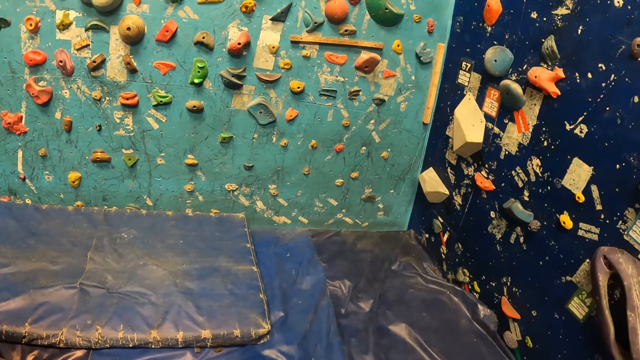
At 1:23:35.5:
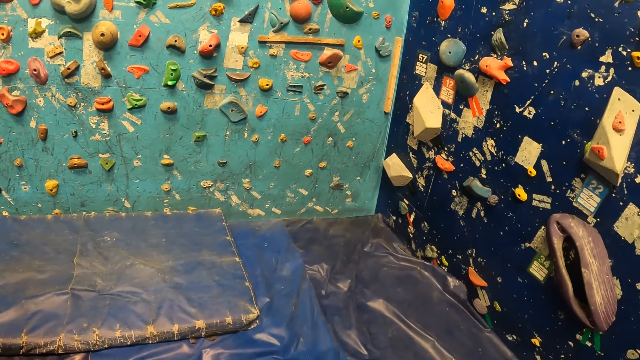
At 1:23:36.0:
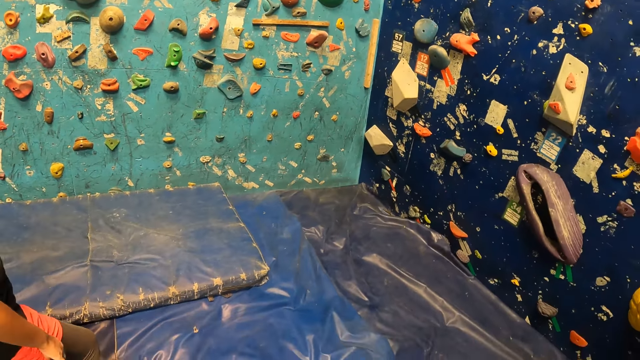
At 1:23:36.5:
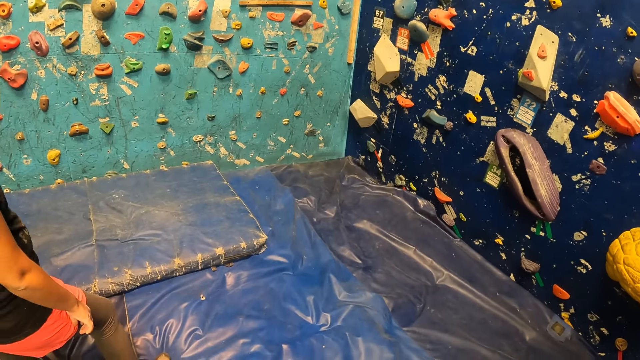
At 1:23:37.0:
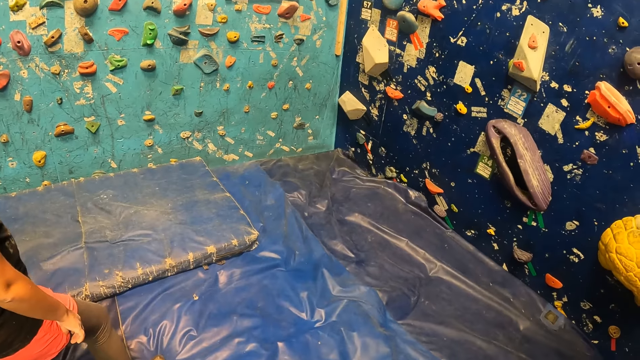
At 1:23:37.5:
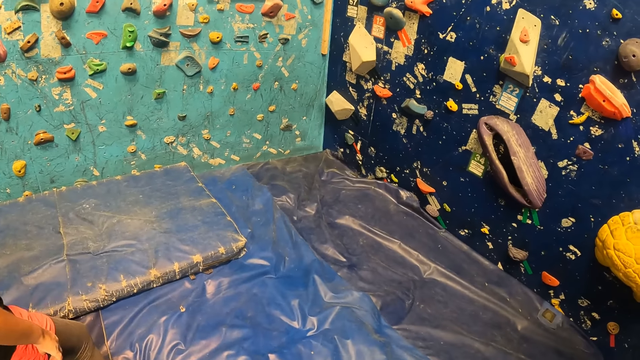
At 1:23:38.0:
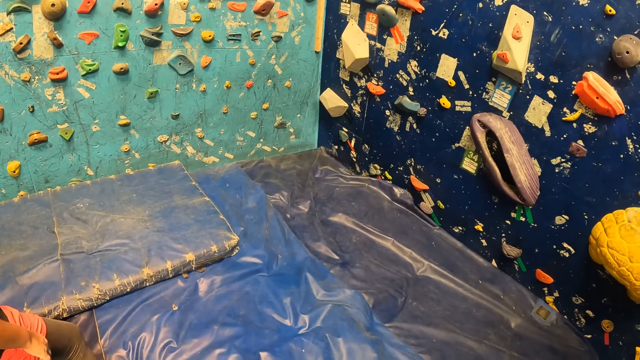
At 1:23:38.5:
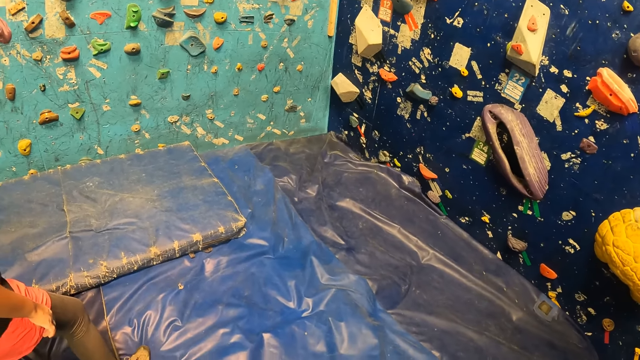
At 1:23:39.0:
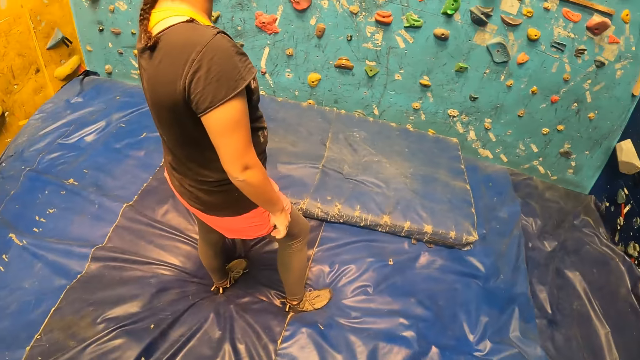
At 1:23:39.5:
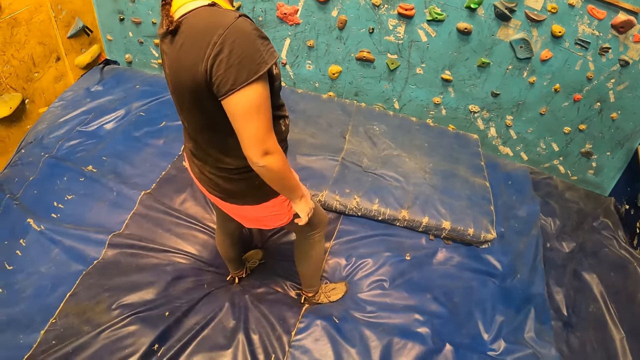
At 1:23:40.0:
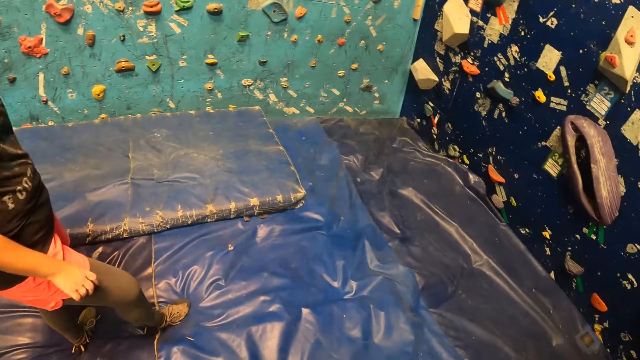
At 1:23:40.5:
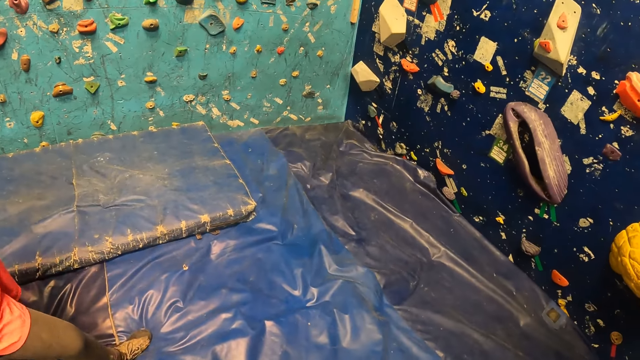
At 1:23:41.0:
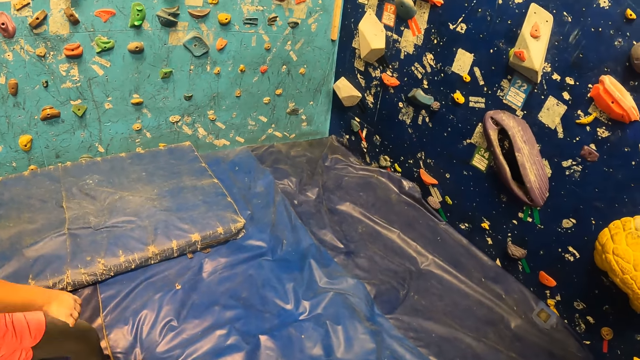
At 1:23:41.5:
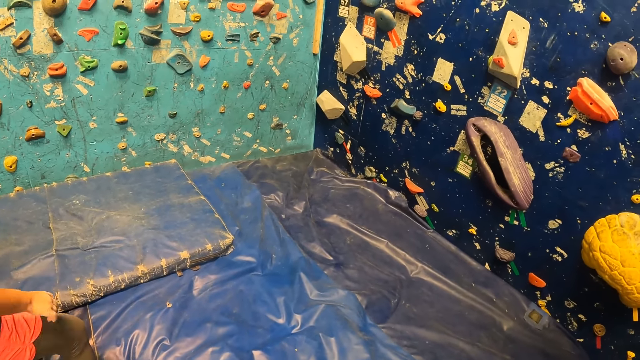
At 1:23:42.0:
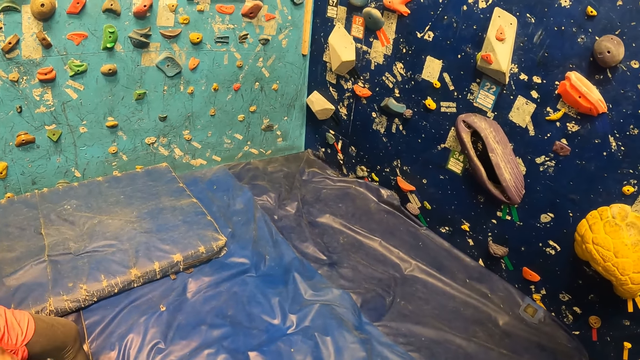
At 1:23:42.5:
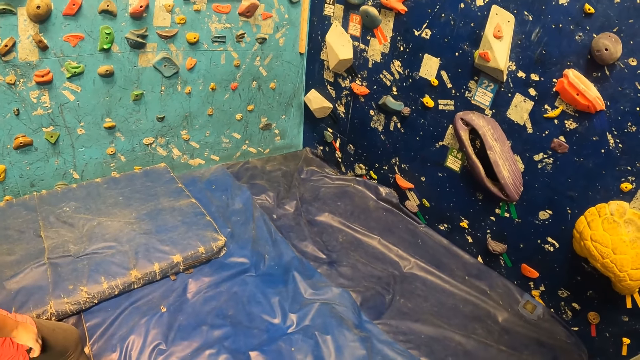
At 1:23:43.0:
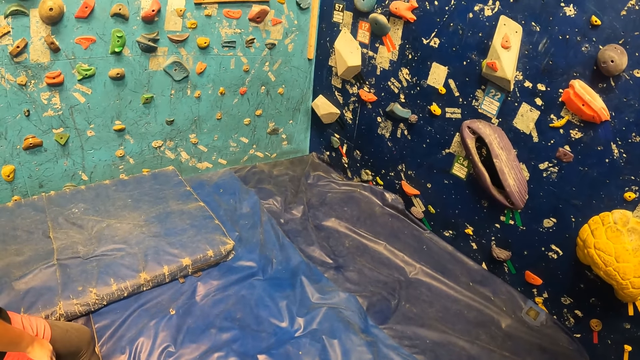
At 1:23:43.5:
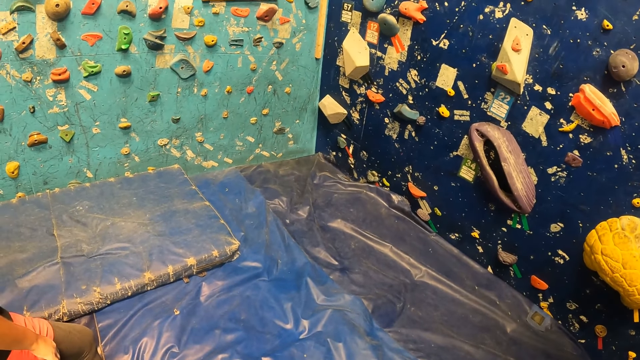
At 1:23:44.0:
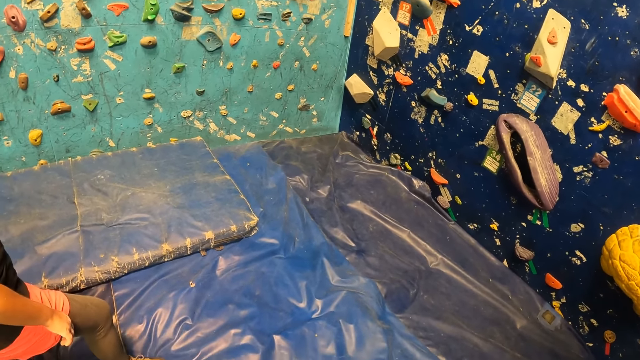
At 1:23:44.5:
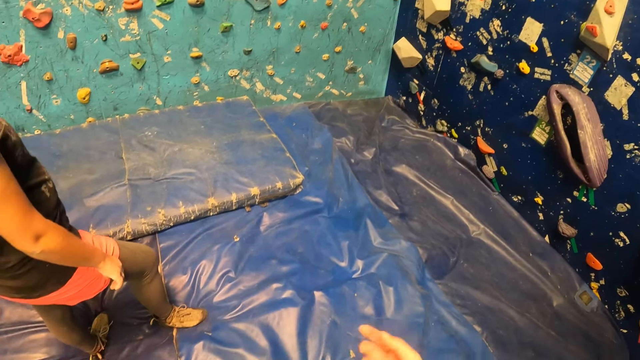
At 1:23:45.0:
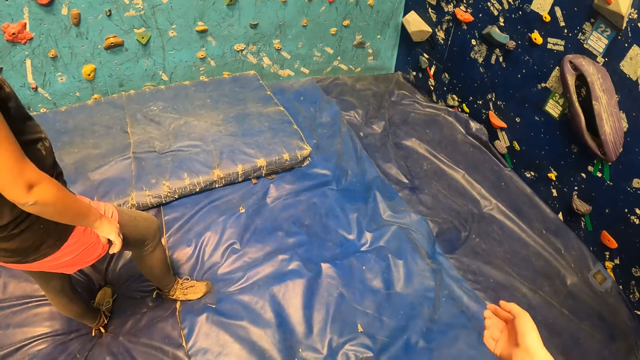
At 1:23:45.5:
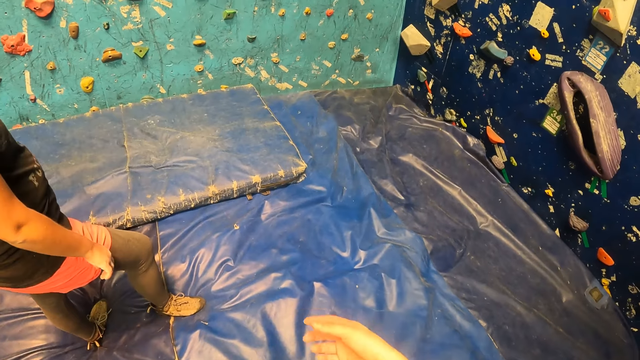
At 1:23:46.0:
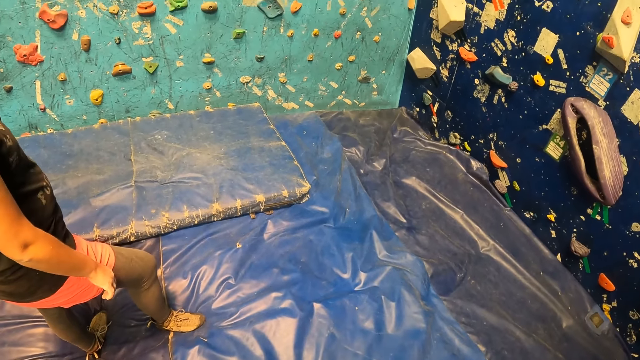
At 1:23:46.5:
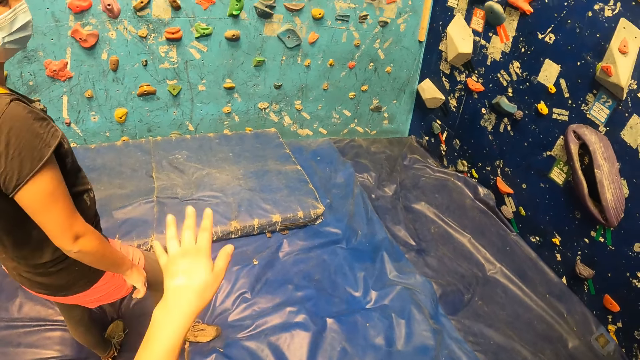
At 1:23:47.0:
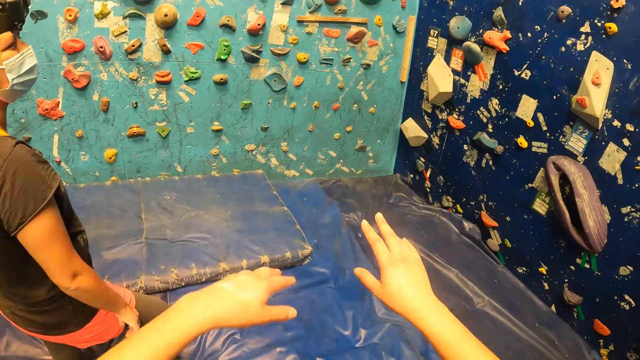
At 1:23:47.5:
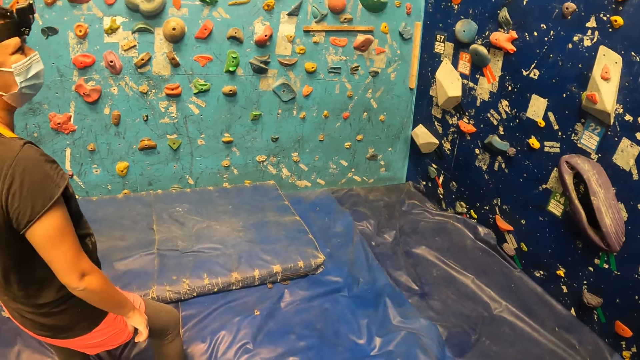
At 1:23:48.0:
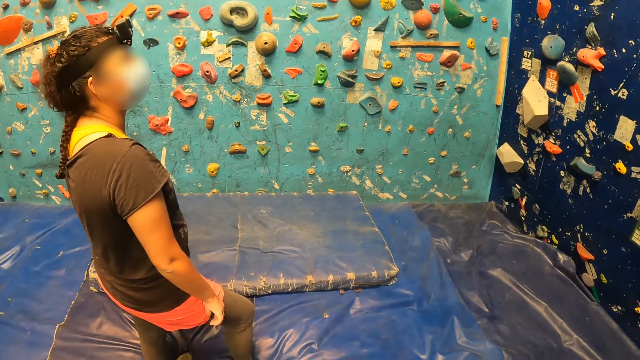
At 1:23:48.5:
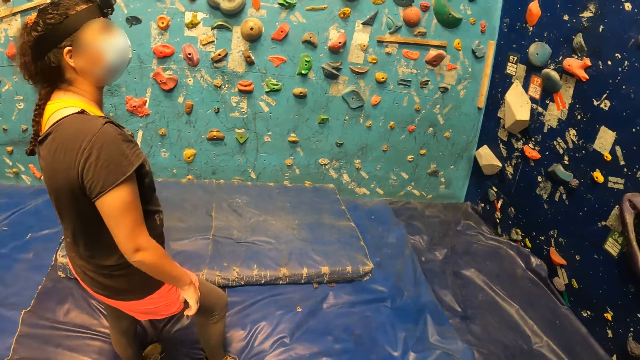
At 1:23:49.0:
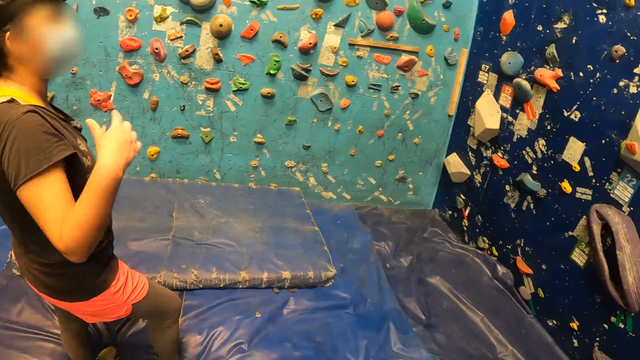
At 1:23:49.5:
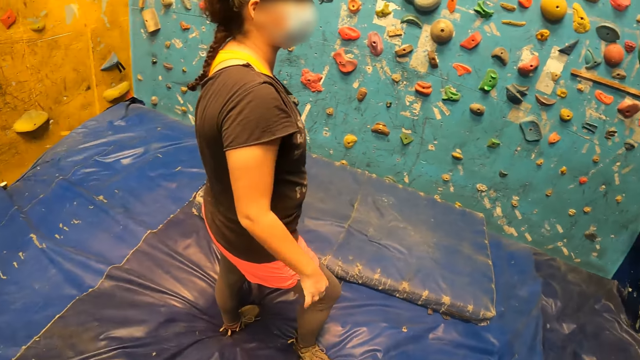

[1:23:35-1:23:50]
The camera wearer looks around and walks around in the play house. They interact with the woman.

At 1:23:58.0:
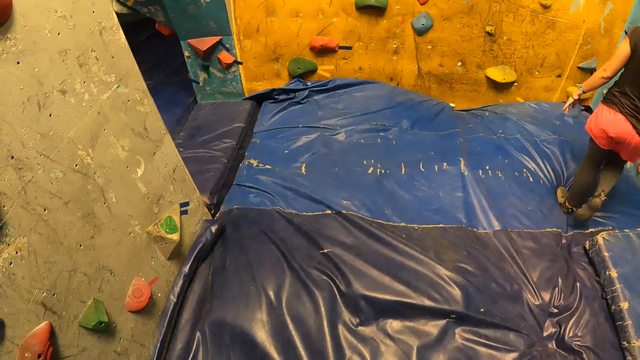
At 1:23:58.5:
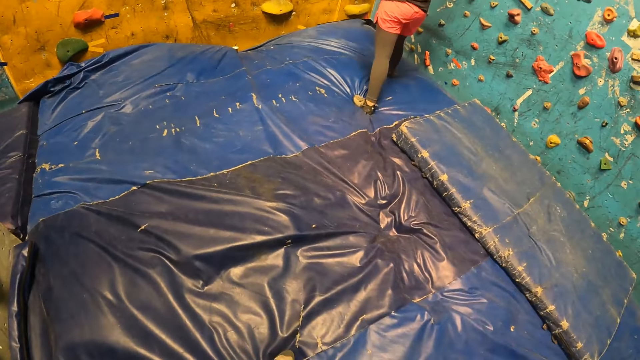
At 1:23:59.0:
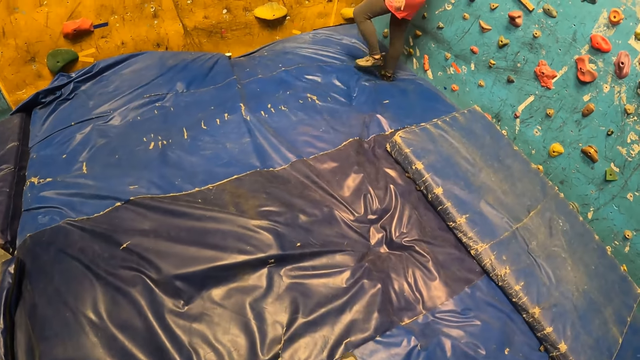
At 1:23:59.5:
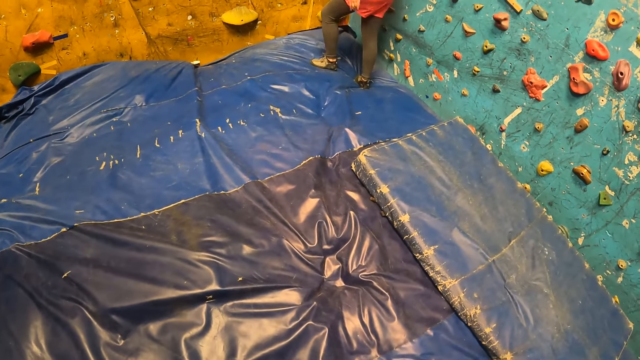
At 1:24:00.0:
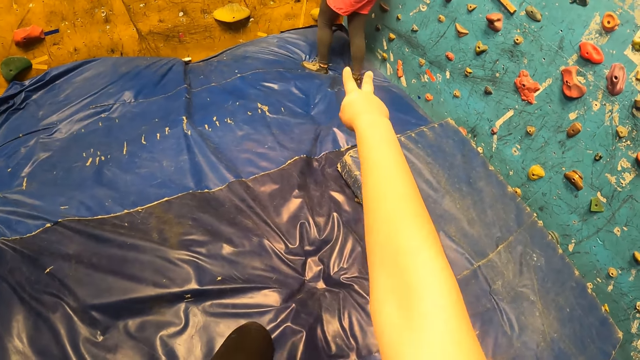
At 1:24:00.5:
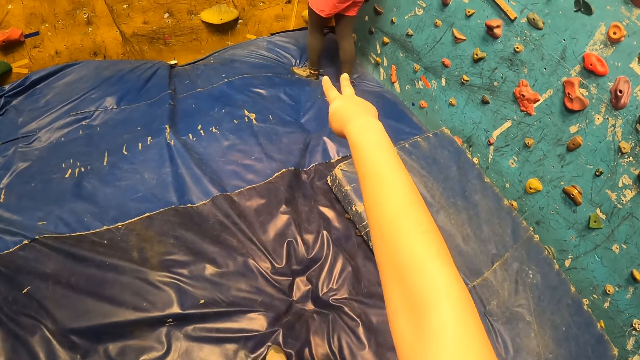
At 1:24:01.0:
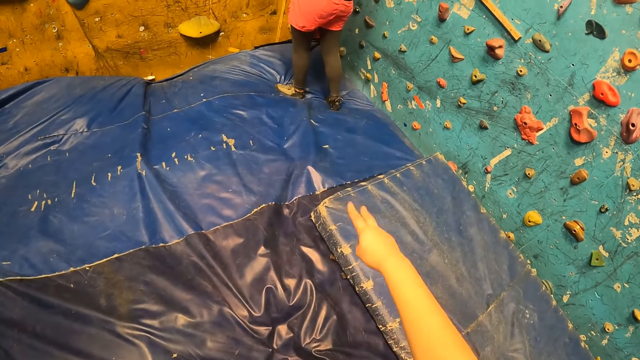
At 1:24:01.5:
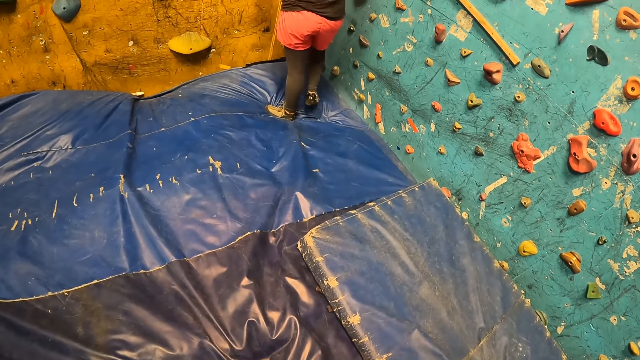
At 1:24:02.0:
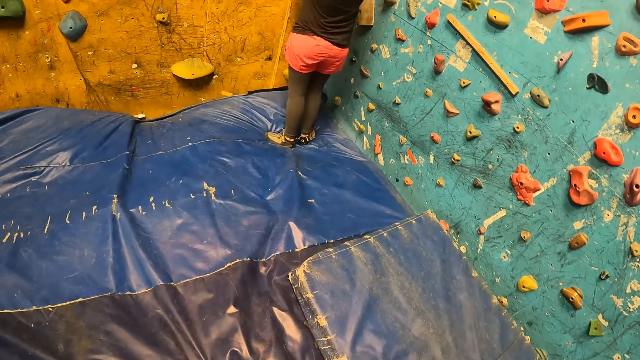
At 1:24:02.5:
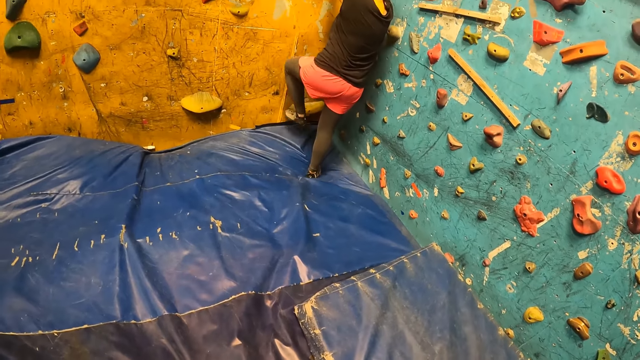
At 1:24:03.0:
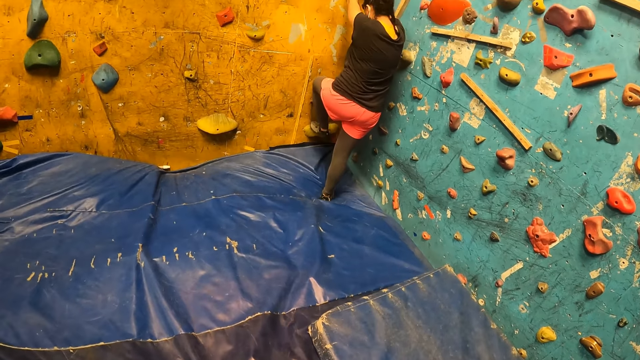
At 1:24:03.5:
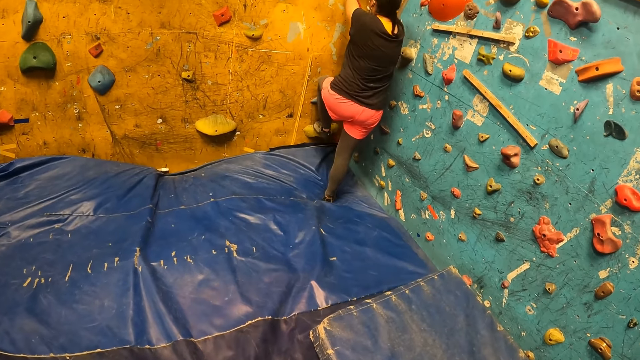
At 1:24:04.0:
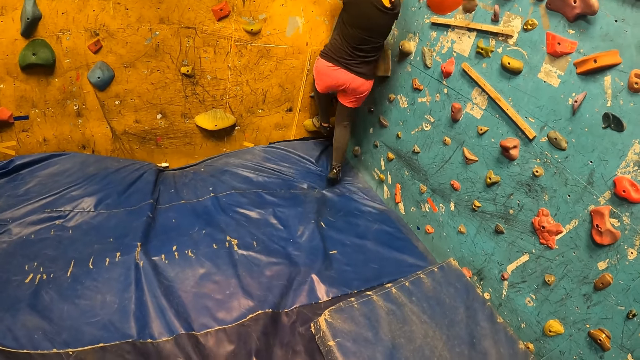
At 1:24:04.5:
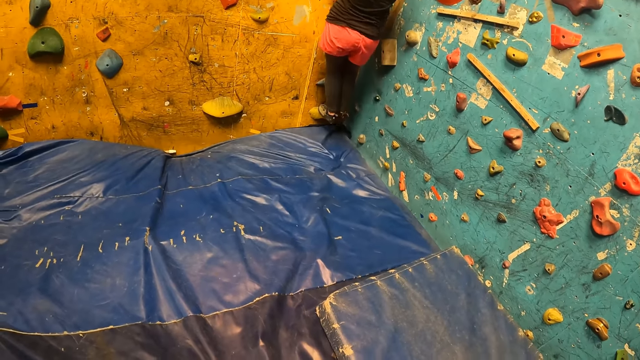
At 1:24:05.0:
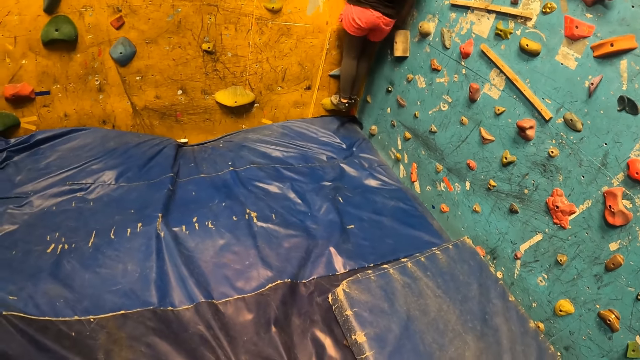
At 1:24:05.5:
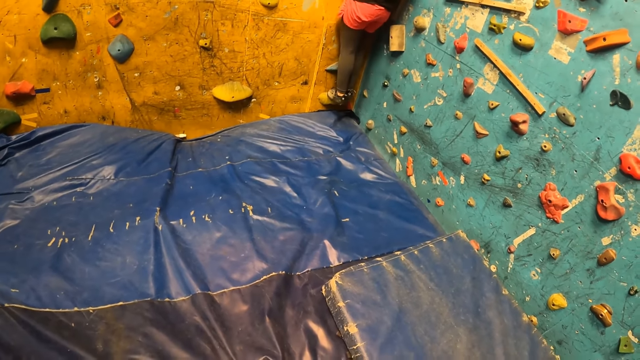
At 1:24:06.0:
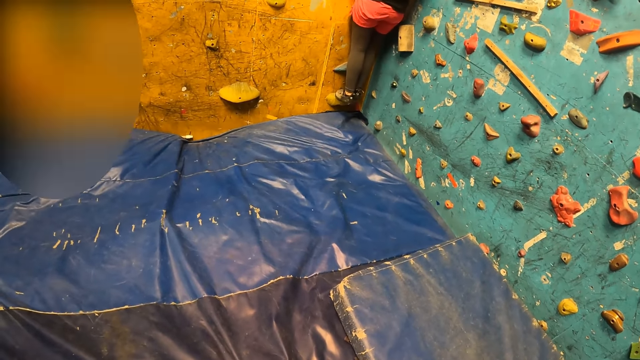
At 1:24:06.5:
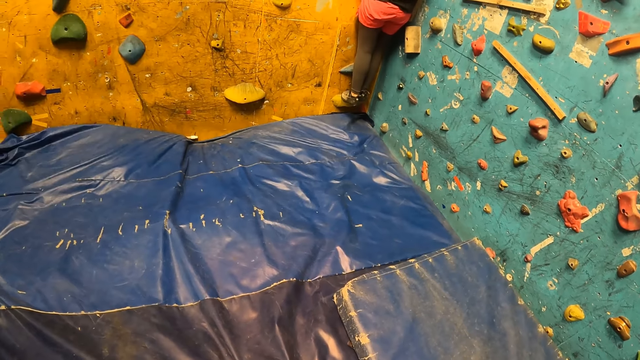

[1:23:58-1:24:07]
The camera wearer points to the climbing wall with her right hand. The woman climbs the climbing wall.
